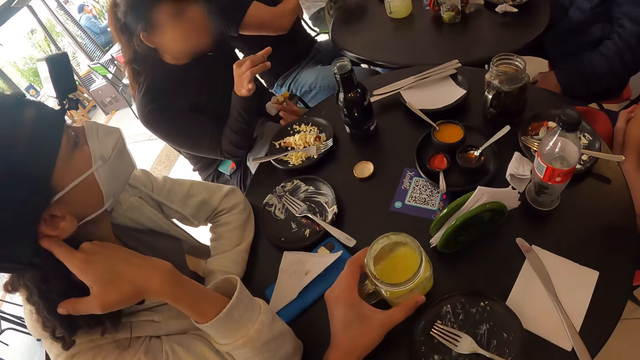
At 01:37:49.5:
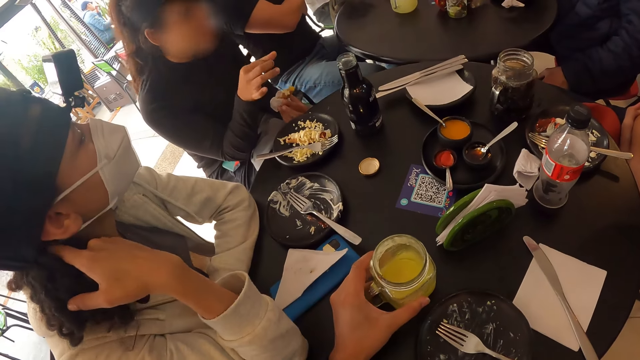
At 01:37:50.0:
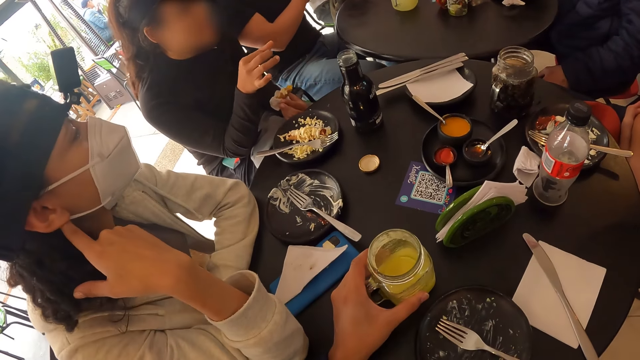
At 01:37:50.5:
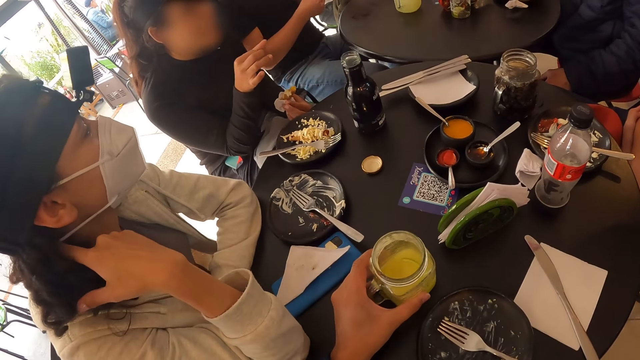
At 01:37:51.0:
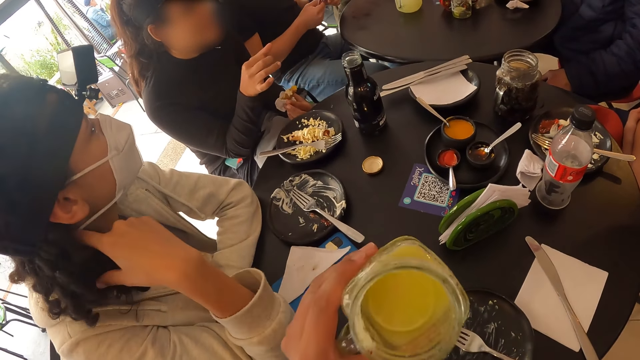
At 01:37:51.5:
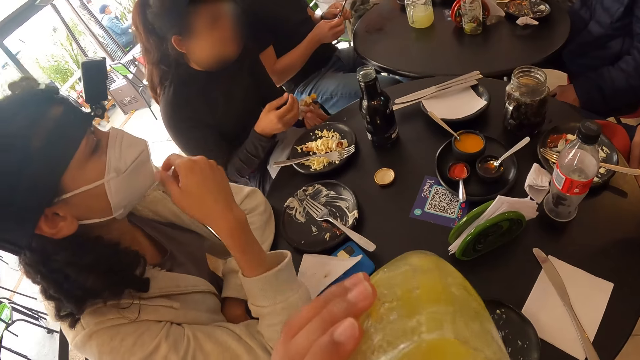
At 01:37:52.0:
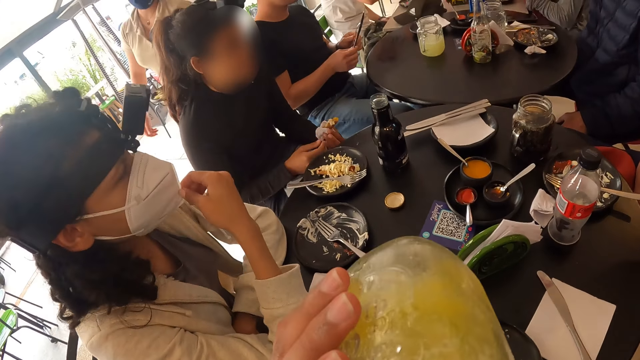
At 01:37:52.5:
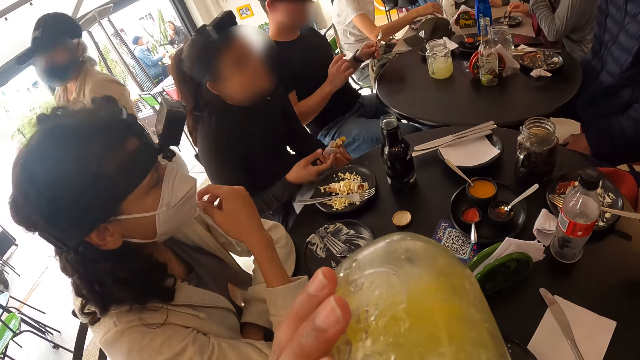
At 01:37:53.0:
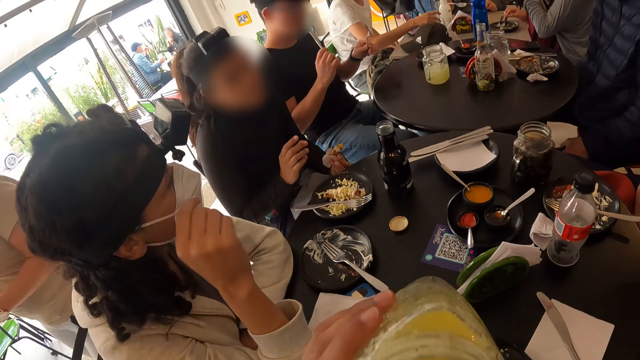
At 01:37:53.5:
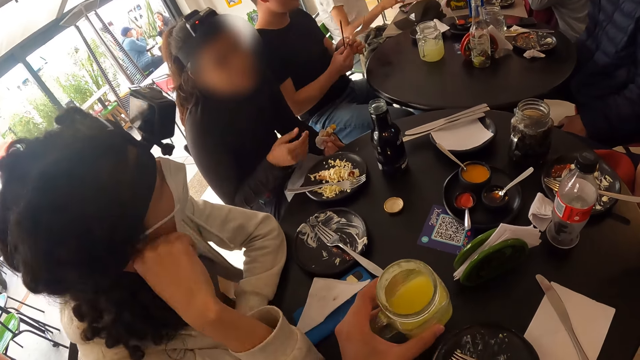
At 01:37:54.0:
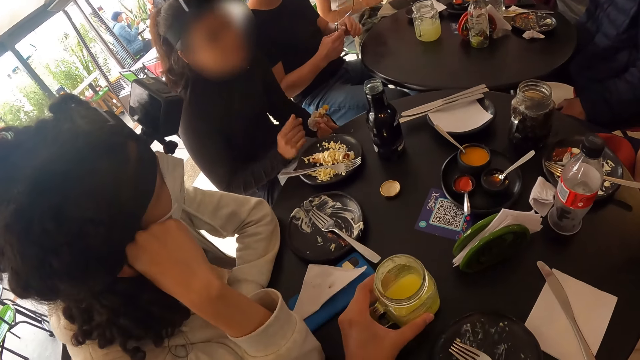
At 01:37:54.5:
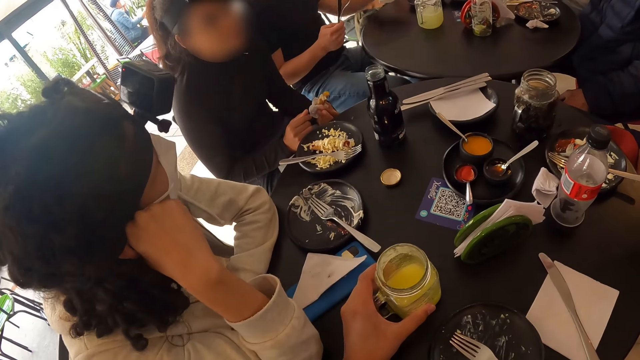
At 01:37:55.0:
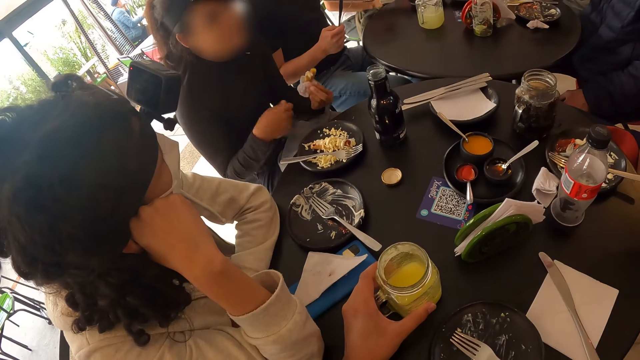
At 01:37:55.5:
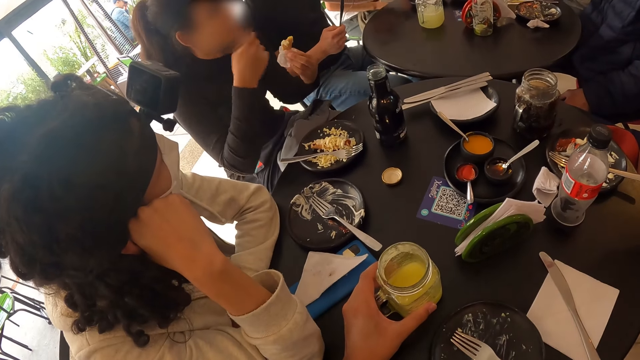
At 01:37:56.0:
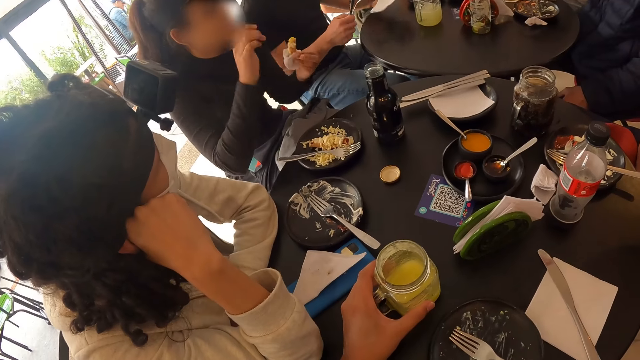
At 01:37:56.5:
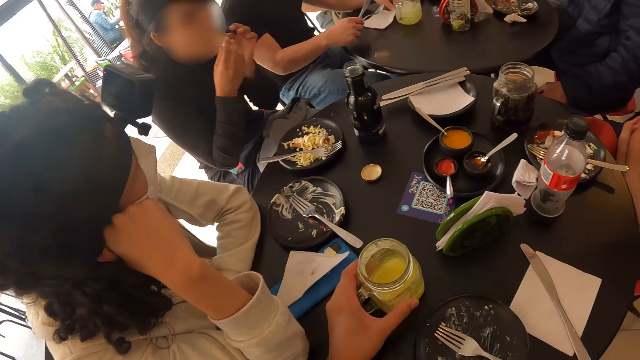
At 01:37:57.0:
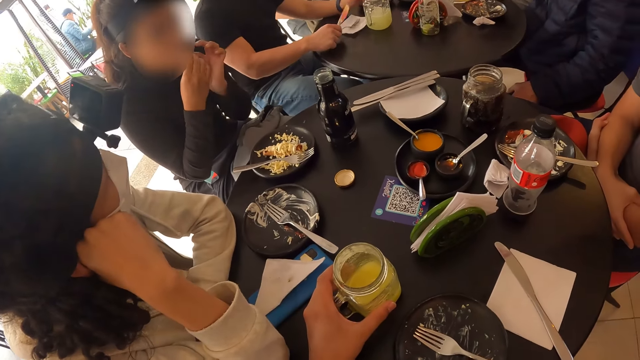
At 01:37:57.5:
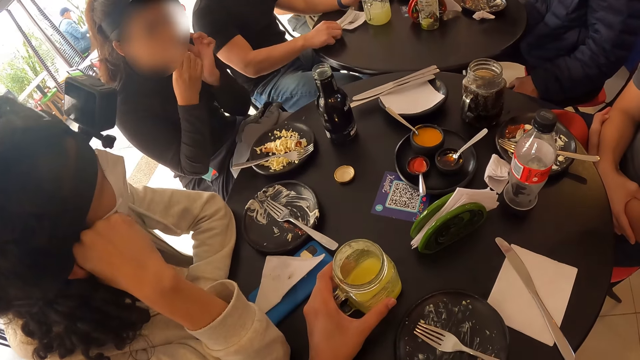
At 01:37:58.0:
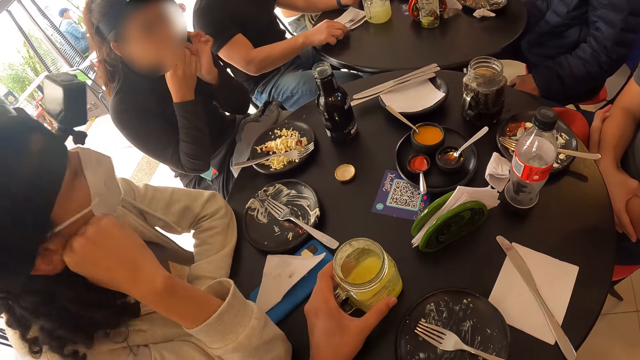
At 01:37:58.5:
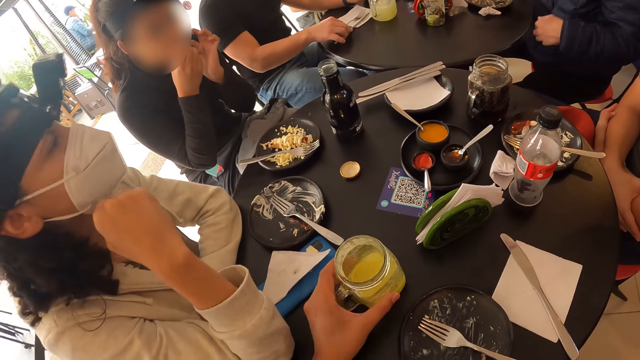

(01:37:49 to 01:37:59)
The camera wearer holds a glass mug or jar on the table with his left hand. He places the jar on the table. He drinks the pineapple juice from the glass mug in his left hand. A woman adjusts the facemask on her face with her right hand. The camera wearer holds the glass mug on the table with his left hand. He puts the jar on the table. Another woman eats a hotdog from a serviette with both hands.

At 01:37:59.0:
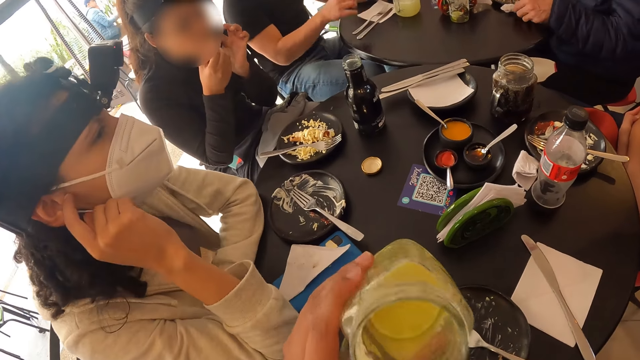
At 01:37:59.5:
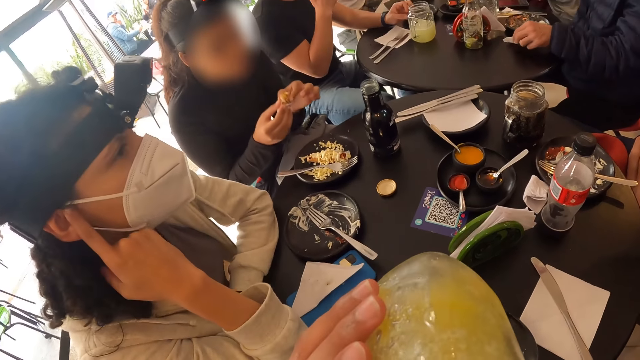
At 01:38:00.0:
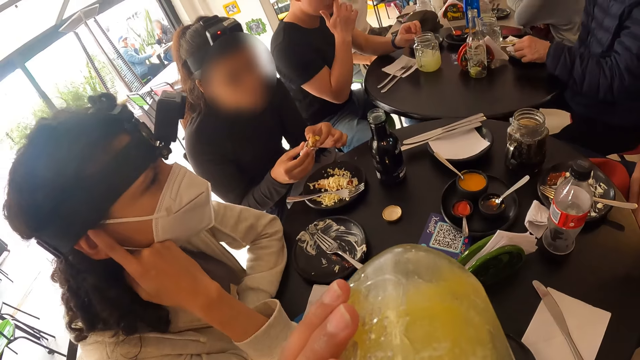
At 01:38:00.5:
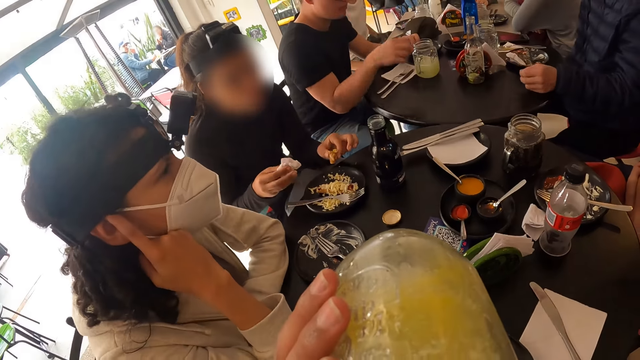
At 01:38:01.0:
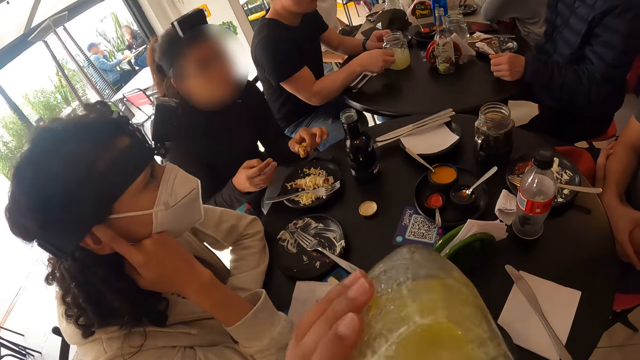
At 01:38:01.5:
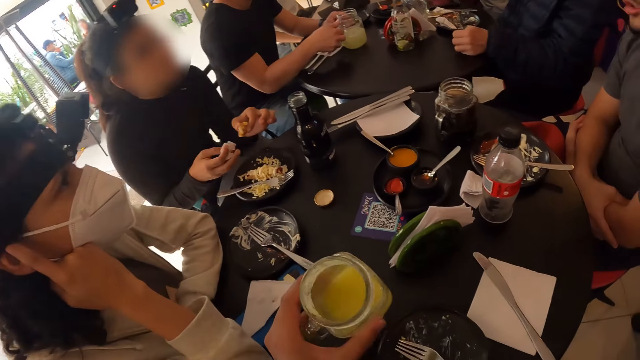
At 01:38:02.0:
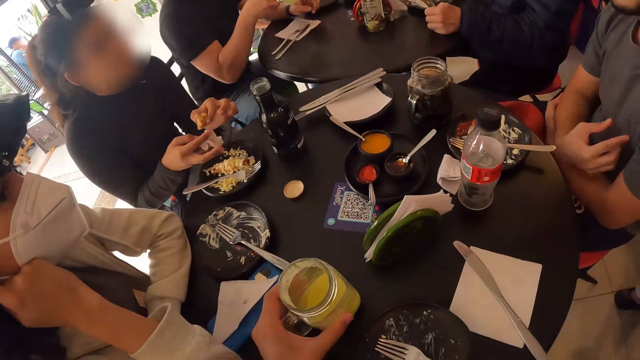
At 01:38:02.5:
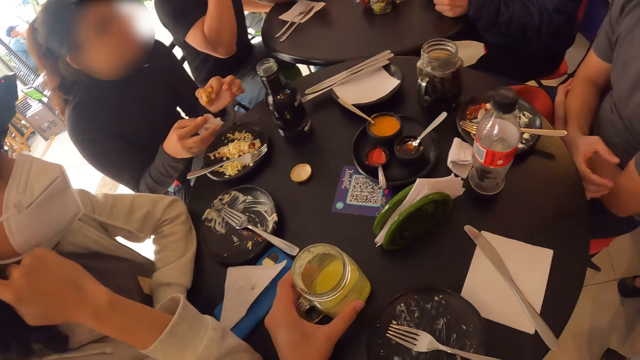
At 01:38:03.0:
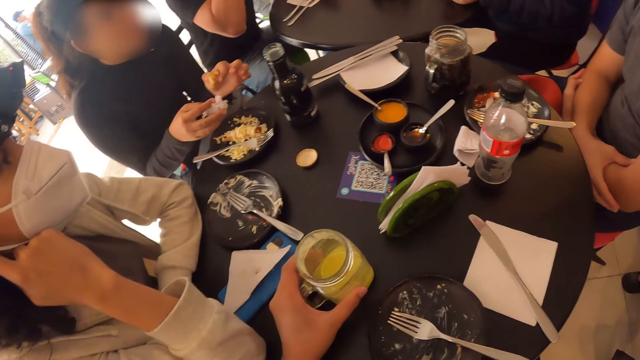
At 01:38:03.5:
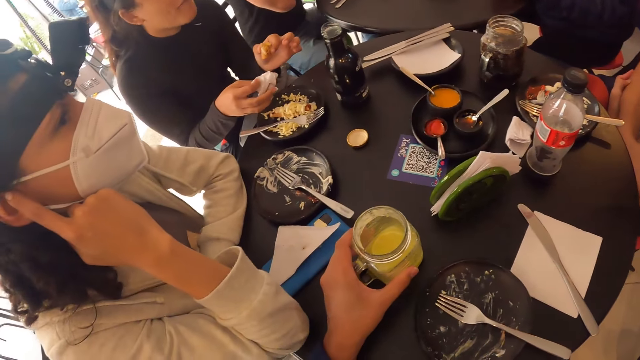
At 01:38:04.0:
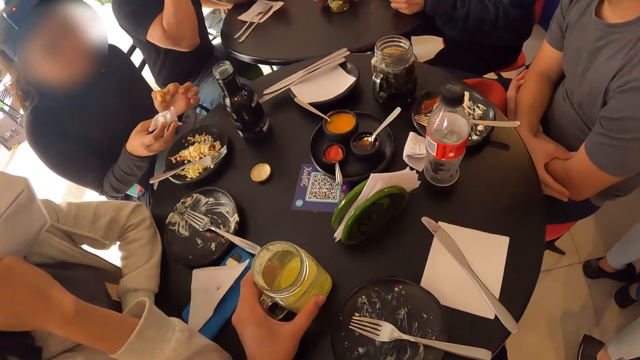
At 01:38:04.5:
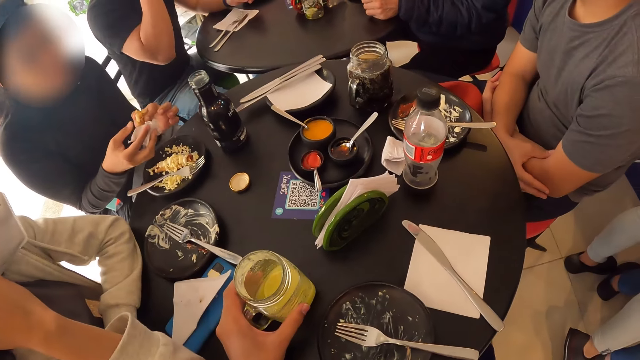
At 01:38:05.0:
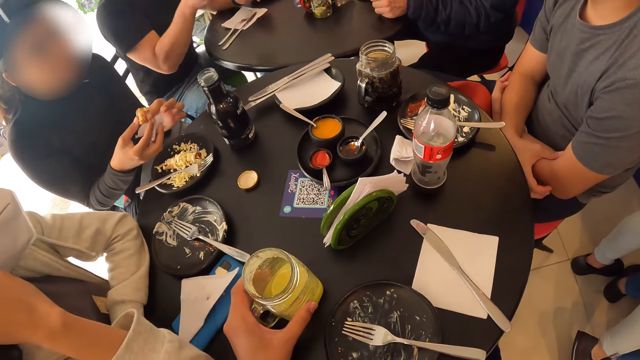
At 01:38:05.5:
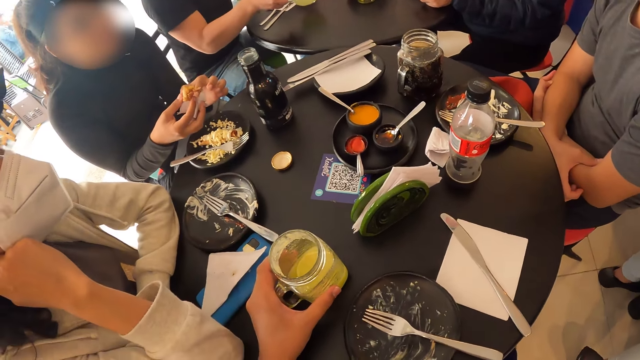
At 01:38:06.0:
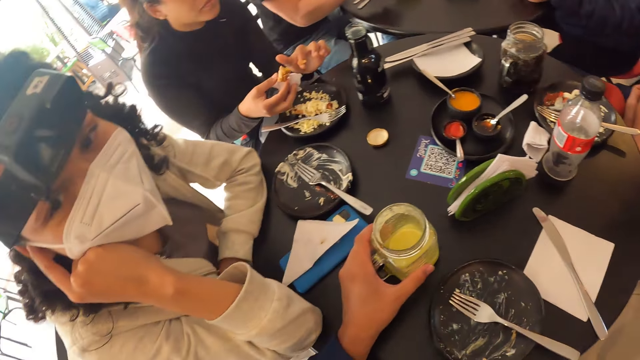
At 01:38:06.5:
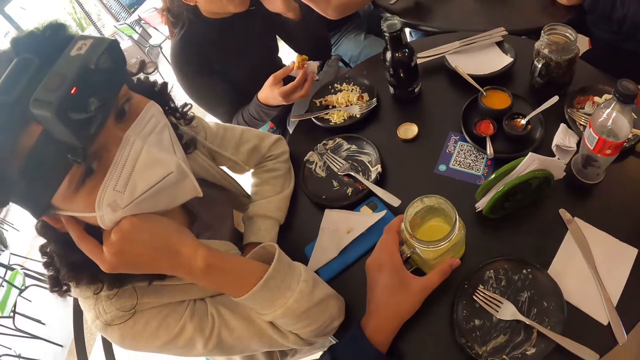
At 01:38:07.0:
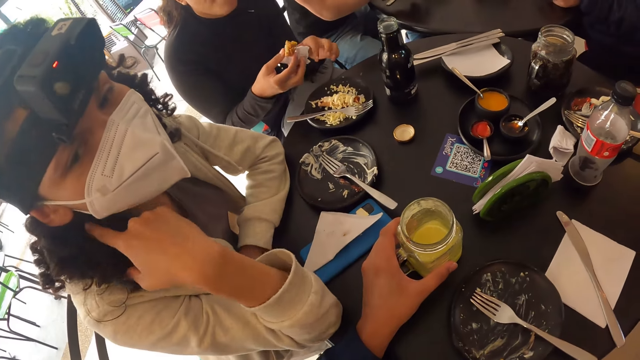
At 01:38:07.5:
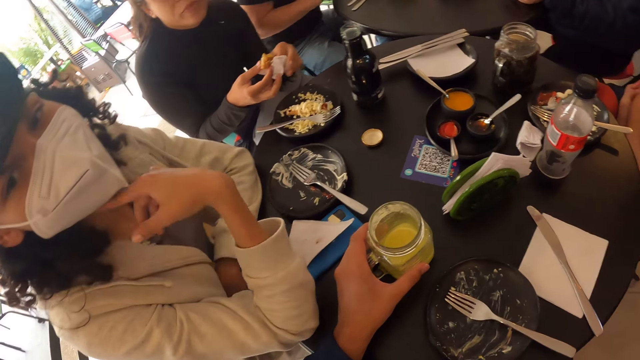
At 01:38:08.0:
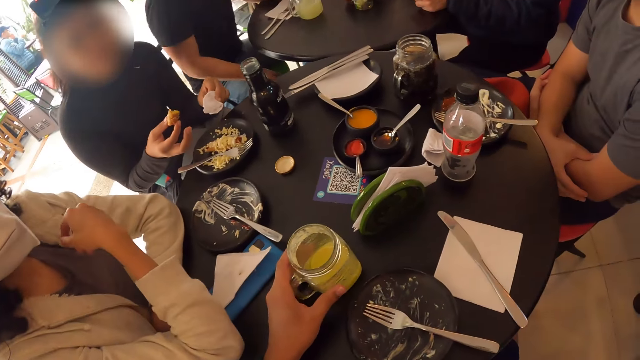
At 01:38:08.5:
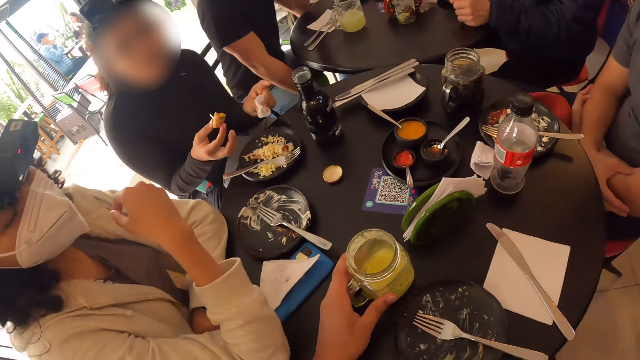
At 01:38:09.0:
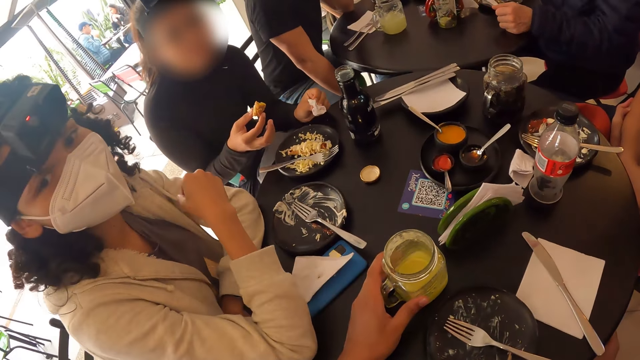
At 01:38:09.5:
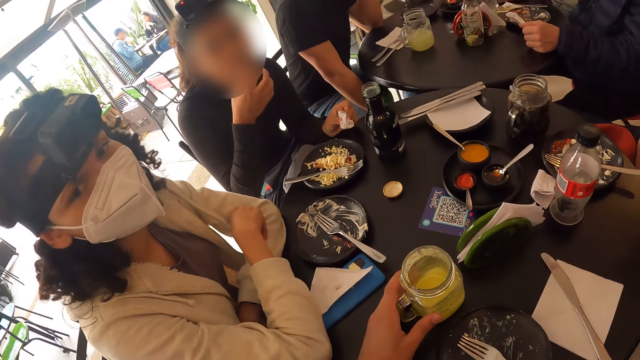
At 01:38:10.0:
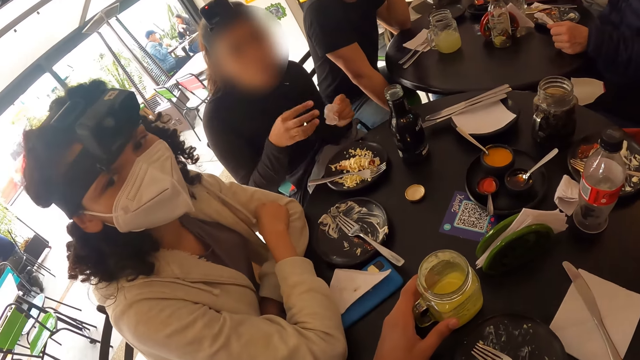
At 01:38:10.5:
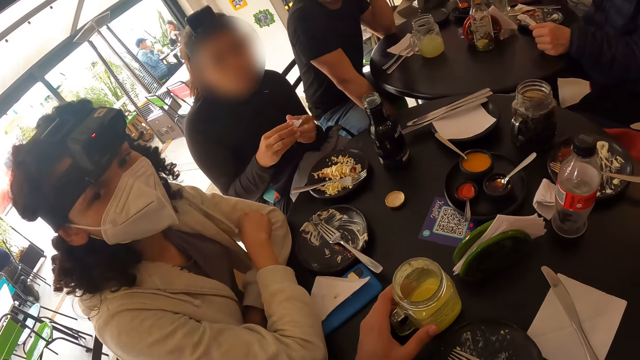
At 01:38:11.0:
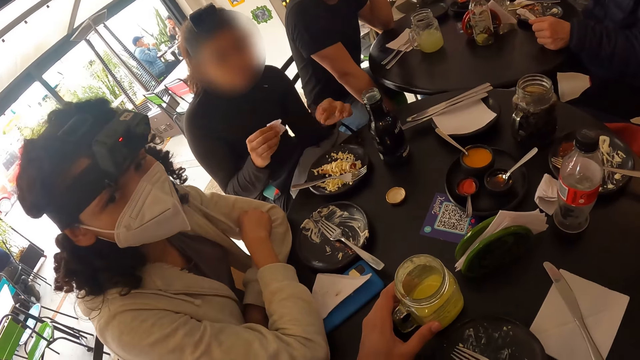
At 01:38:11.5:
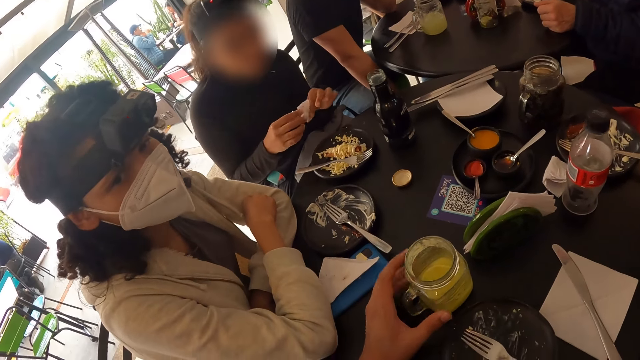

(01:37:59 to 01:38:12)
The camera wearer drinks the pineapple juice from the glass mug or jar in his left hand. A woman touches her ear with her right hand. Another woman removes the hotdog from the serviette in her right hand with her left hand. The camera wearer drops the glass mug to the table from his left hand. The other woman passes the hotdog to her right hand. The camera wearer looks around. The other woman holds the serviette with her left hand. The camera wearer interacts with a person. The other woman eats the hotdog with her right hand and passes the serviette to her right hand.
